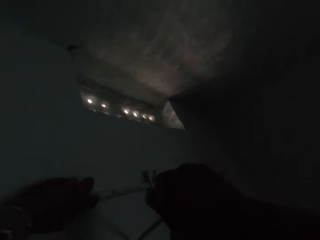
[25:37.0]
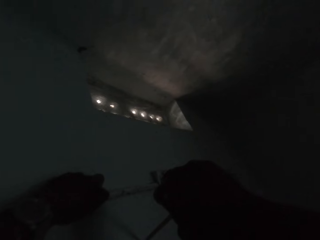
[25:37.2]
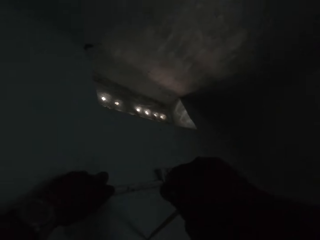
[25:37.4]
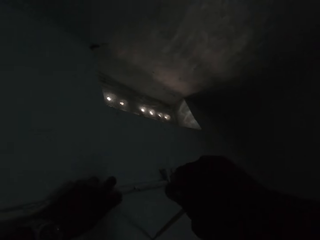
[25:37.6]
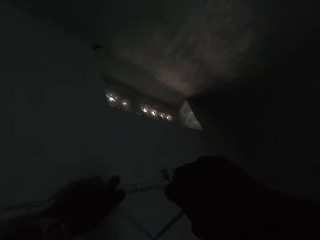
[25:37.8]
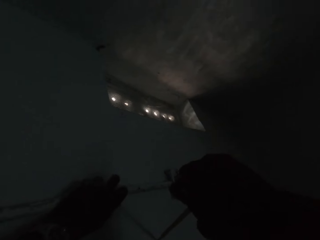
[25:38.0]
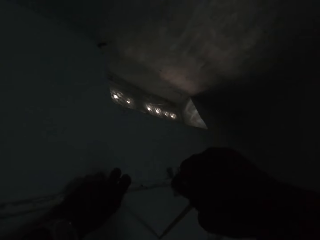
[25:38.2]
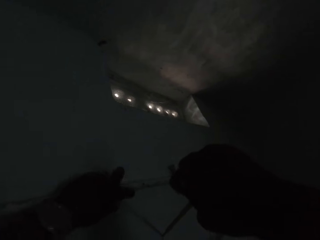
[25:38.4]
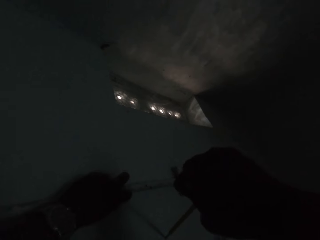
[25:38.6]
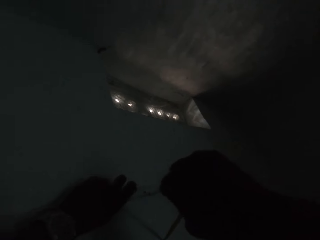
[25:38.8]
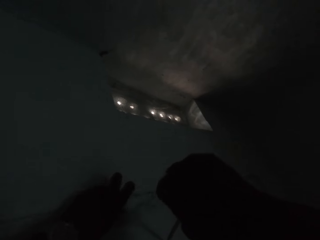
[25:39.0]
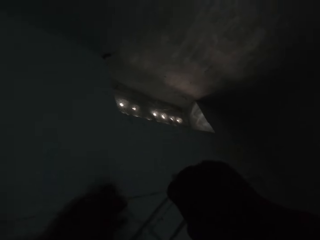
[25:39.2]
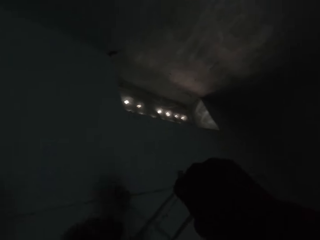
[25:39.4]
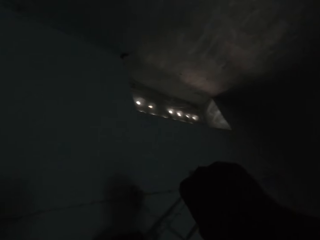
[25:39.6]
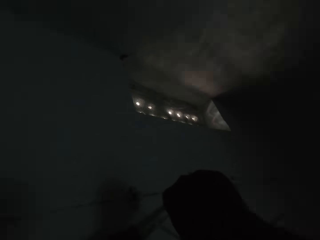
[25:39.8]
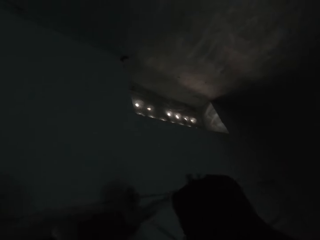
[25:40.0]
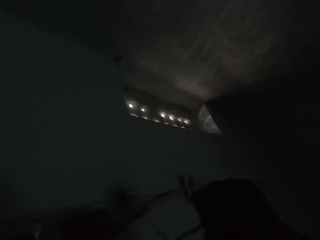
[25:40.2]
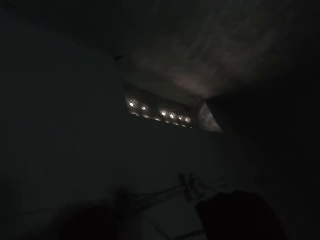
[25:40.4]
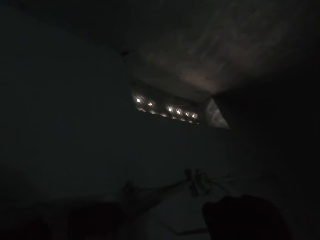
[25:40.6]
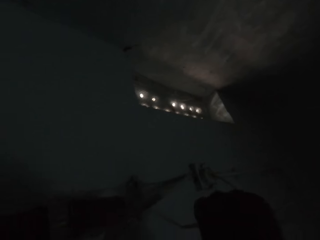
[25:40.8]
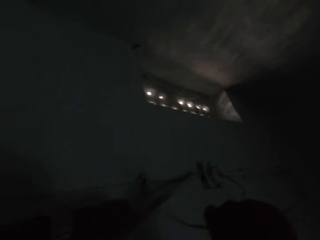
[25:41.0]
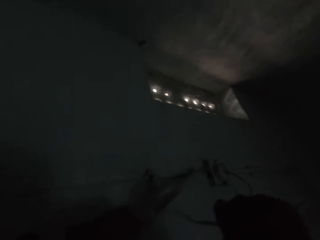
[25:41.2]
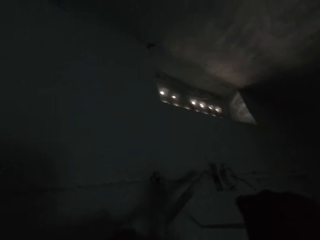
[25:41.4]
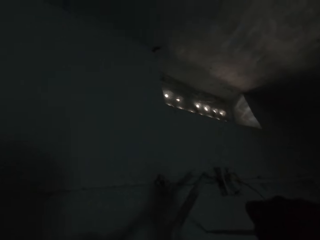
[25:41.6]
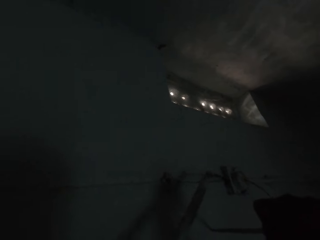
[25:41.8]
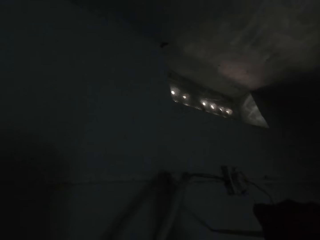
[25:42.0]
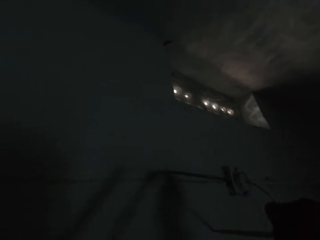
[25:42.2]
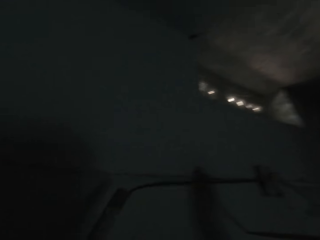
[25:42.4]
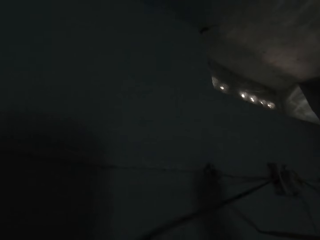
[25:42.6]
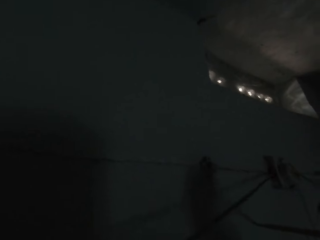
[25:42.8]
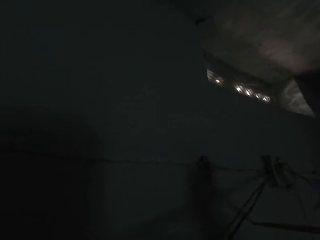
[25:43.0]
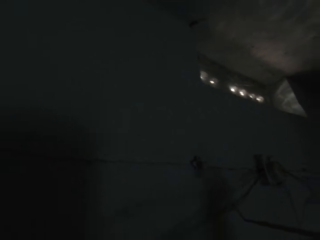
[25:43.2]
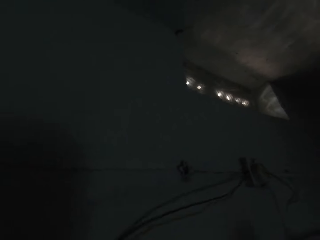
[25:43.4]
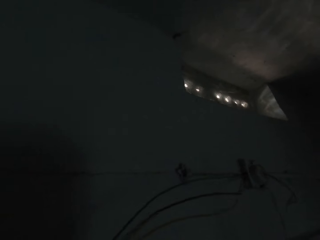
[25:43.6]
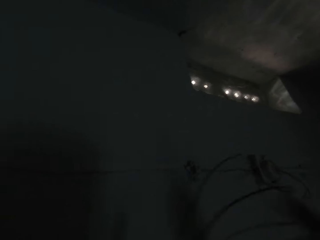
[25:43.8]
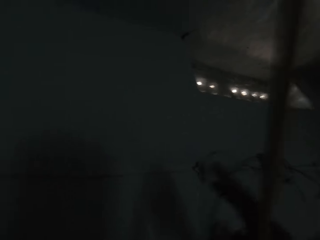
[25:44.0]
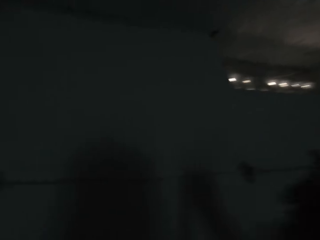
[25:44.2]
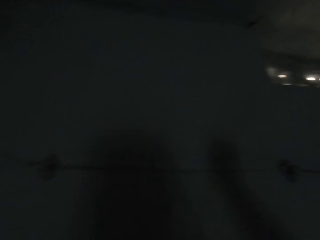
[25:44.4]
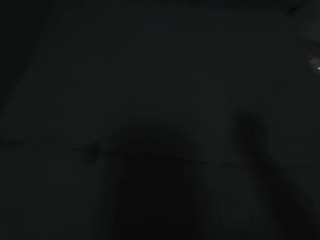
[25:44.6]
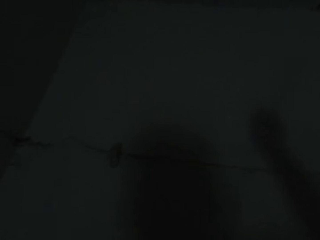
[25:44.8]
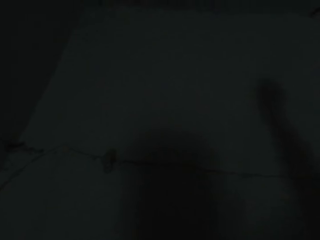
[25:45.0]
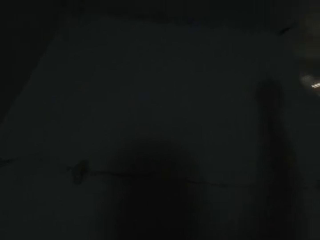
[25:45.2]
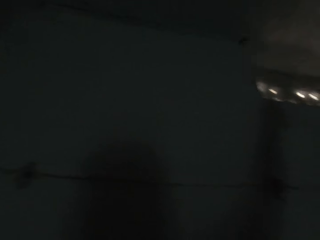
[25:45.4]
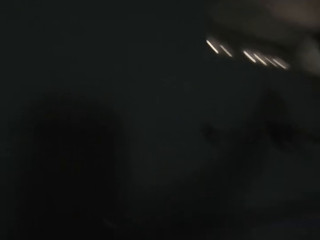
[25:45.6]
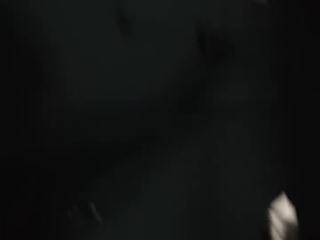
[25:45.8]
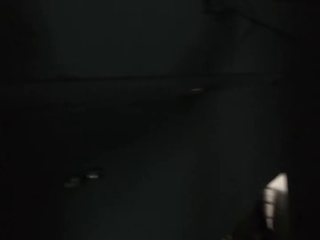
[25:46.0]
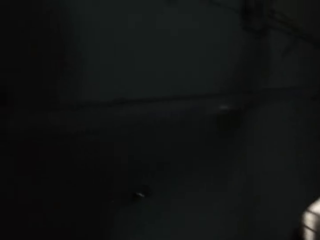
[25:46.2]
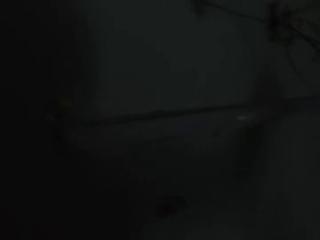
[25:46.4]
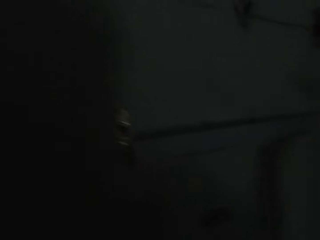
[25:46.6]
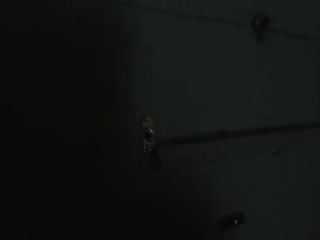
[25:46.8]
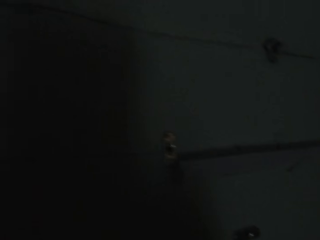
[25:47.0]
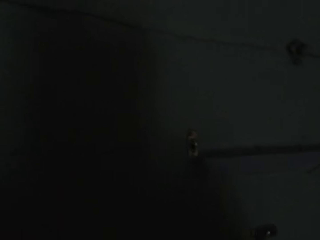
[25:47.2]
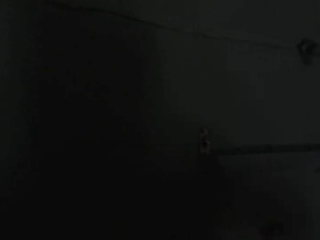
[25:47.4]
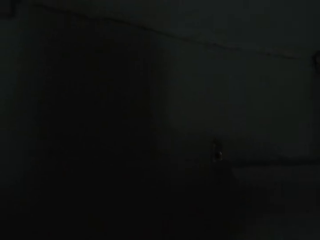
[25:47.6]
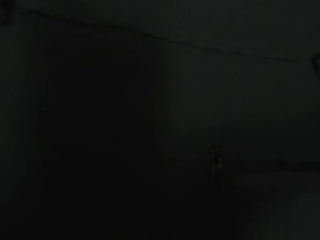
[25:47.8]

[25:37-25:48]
The camera wearer detaches the cable cover from the wall with his left hand. He removes the screw. He pulls out a connecting wire from the cable cover with his right hand.

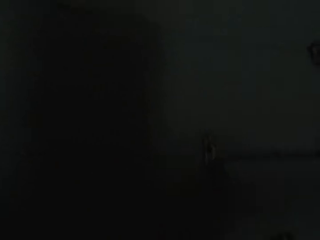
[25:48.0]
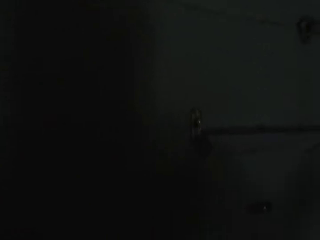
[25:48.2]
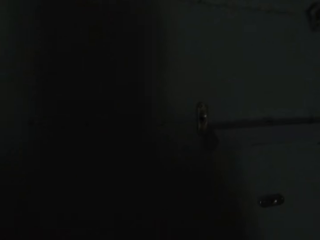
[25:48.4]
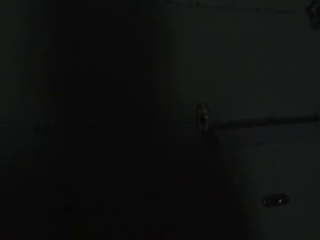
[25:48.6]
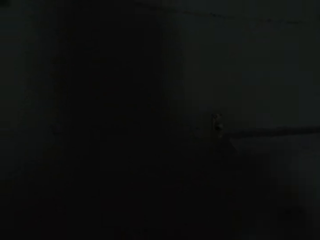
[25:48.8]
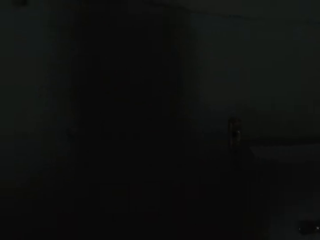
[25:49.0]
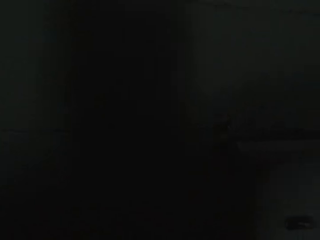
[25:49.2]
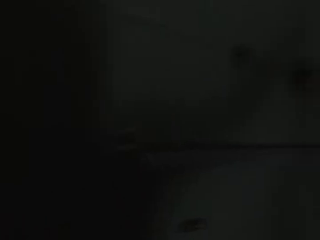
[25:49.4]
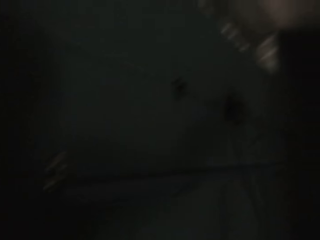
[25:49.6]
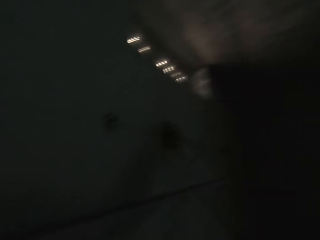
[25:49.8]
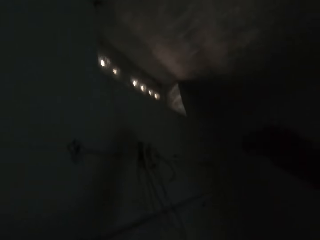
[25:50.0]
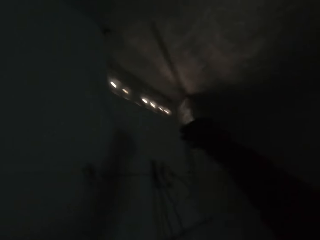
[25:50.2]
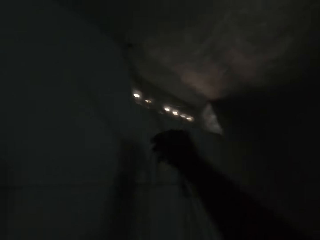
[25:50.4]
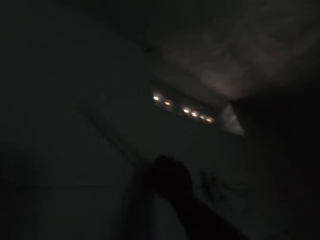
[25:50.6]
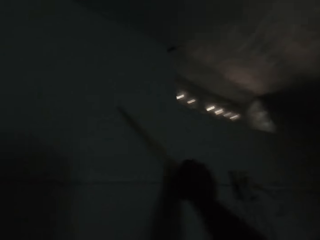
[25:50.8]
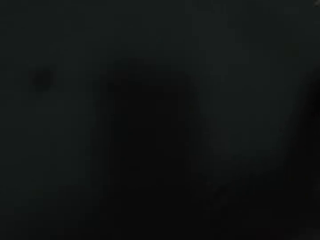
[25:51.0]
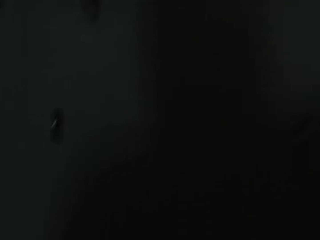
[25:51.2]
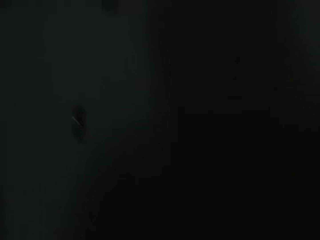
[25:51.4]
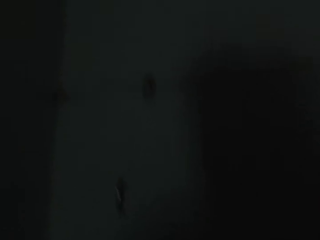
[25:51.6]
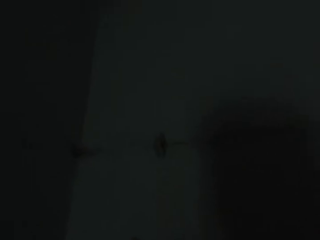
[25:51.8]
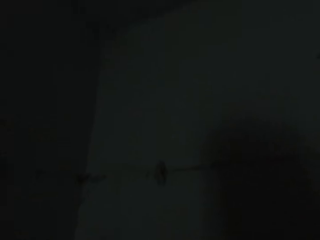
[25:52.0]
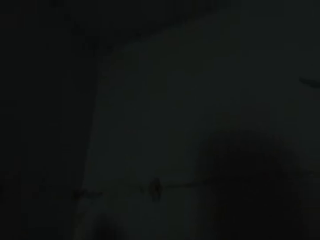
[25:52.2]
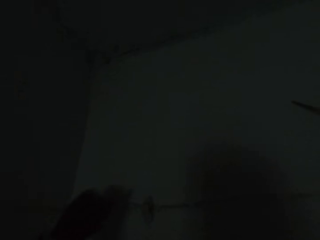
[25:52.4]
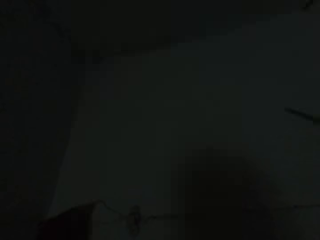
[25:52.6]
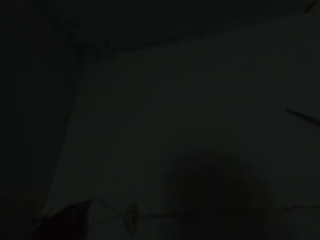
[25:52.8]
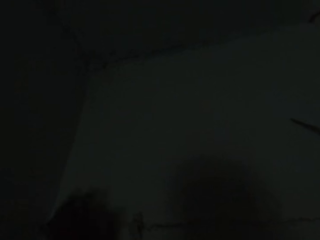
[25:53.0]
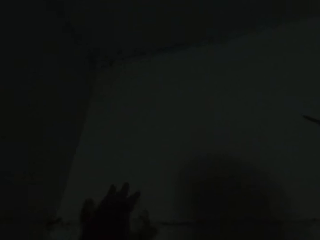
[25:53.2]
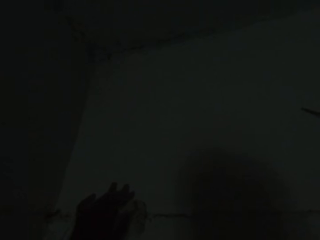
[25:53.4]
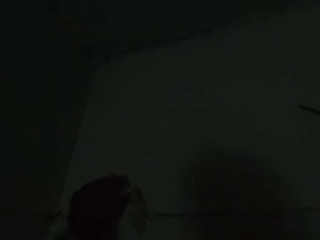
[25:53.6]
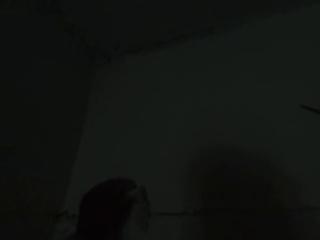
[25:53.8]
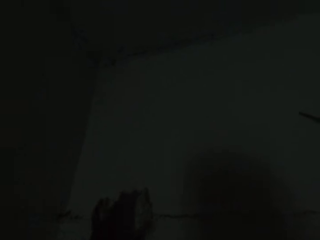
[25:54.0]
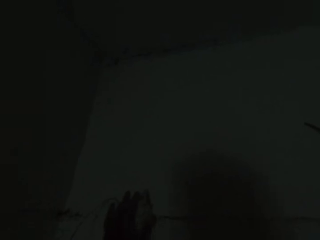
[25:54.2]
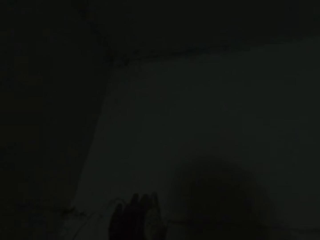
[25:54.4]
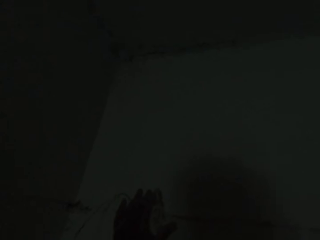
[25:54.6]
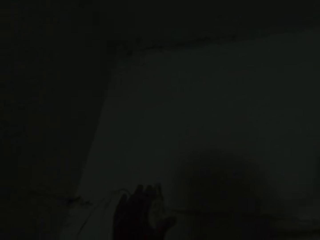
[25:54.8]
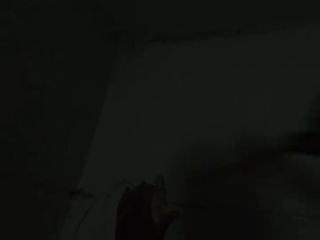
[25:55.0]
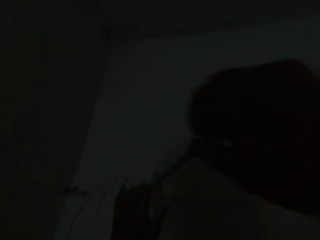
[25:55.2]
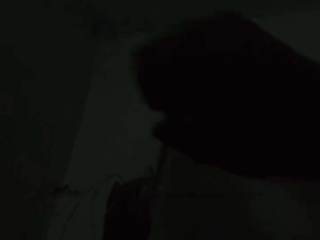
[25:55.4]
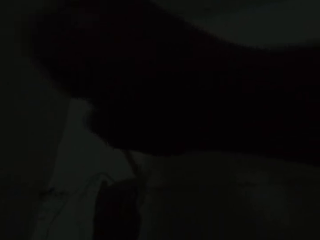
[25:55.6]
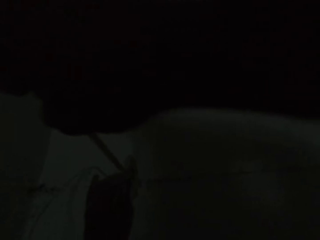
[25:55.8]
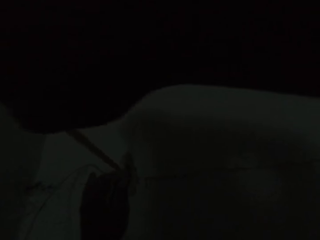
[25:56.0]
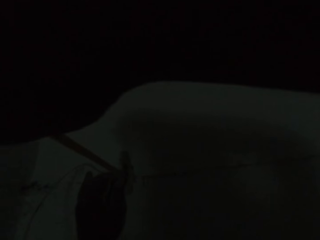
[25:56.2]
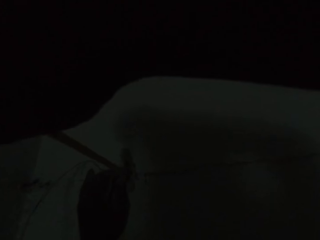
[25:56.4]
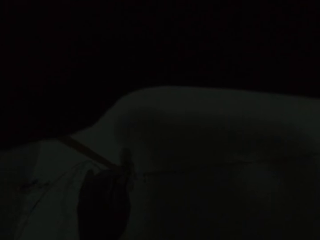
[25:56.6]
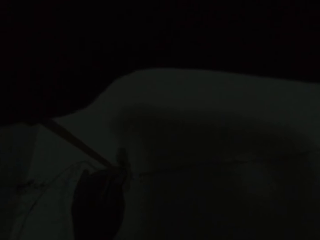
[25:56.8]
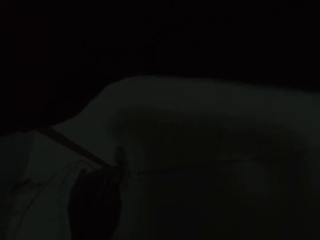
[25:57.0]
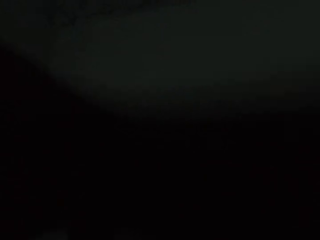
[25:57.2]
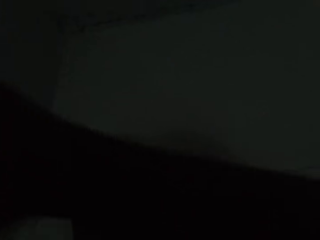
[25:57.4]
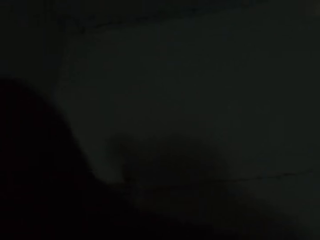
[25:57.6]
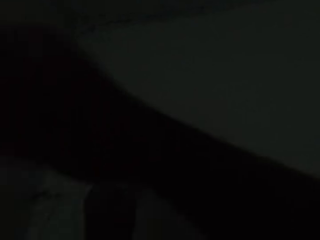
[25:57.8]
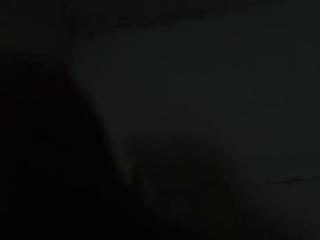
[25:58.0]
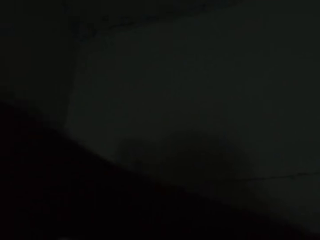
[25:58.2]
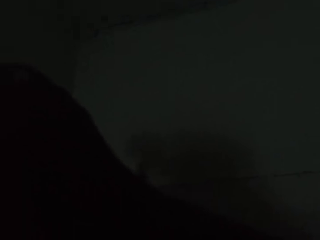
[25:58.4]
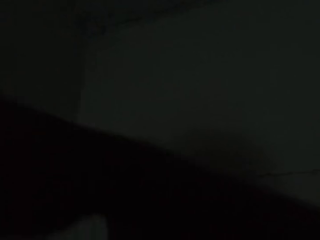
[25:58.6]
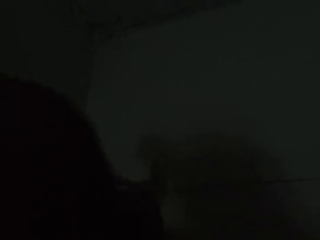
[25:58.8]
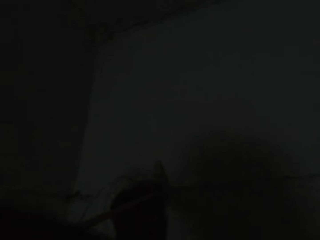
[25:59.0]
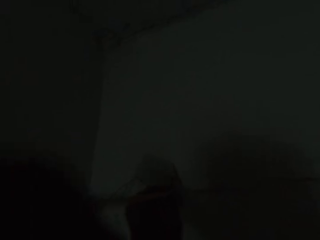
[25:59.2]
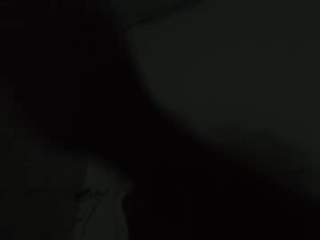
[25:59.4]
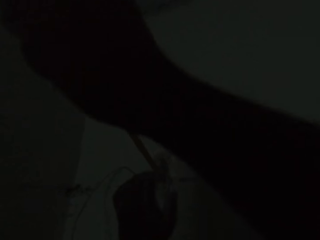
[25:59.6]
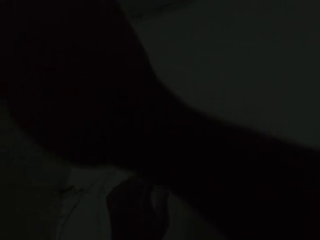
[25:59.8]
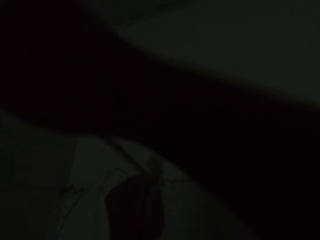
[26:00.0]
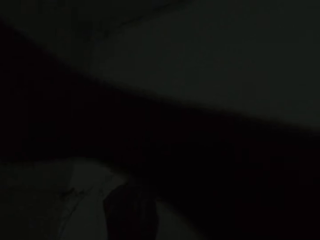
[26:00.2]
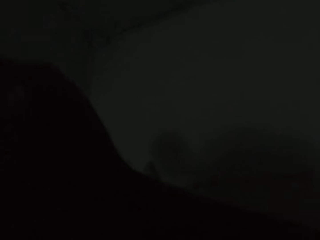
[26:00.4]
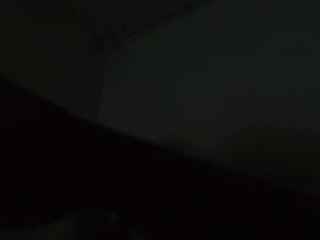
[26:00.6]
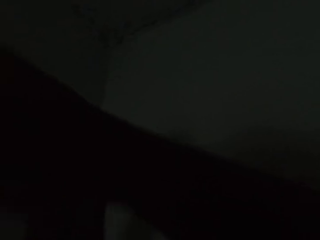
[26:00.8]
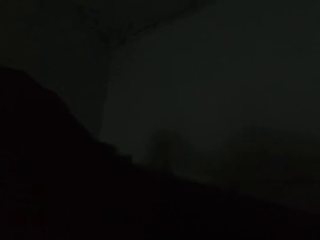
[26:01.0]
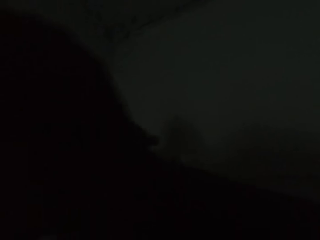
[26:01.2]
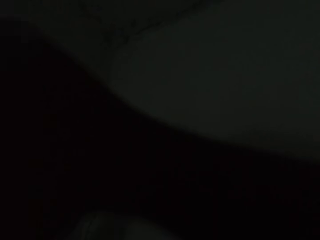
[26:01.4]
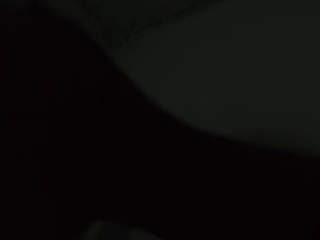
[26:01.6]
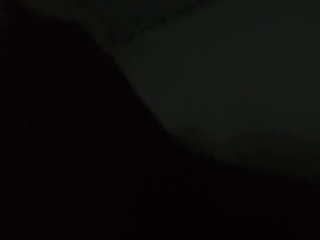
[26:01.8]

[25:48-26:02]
The camera wearer hangs the connecting wire on a screw on the wall with his right hand. He opens a cable holder on the wall with his left hand. He unscrews a screw from the wall with the screwdriver in his hands.
